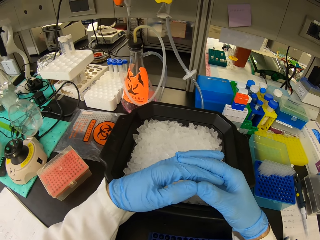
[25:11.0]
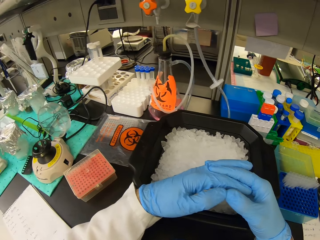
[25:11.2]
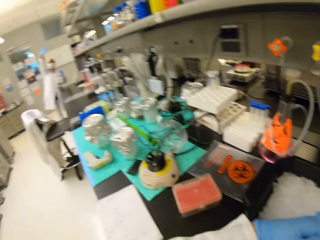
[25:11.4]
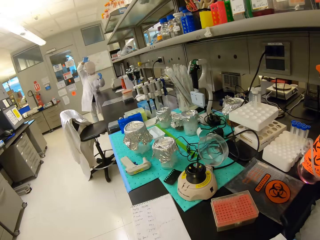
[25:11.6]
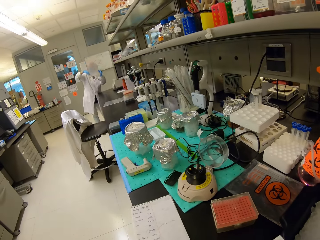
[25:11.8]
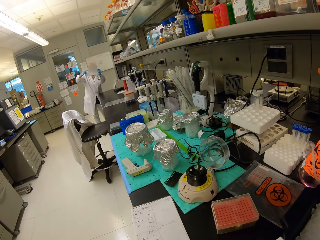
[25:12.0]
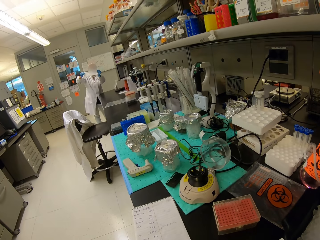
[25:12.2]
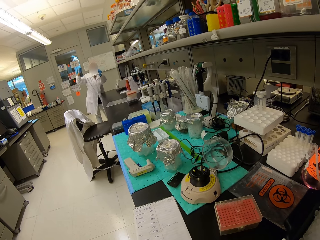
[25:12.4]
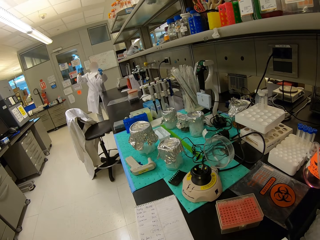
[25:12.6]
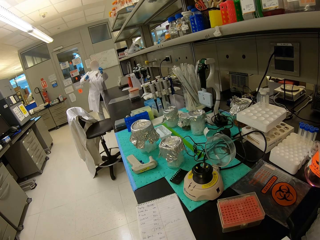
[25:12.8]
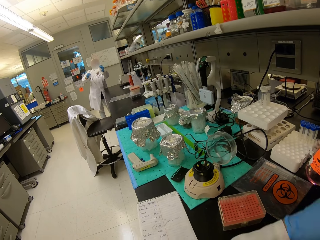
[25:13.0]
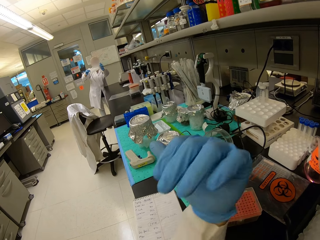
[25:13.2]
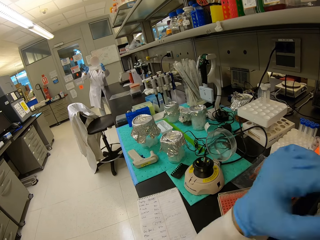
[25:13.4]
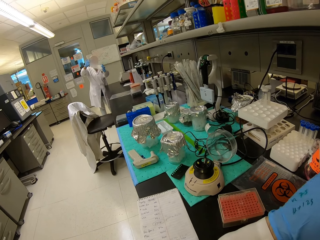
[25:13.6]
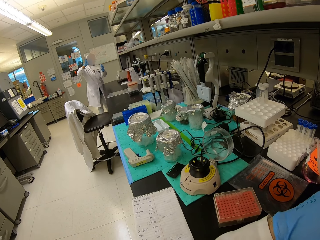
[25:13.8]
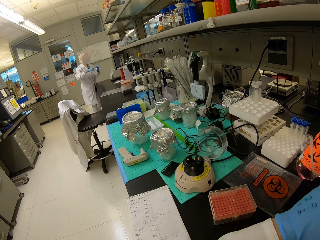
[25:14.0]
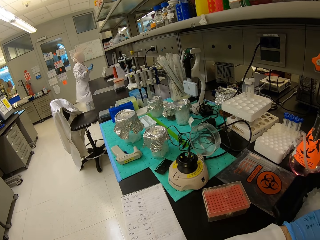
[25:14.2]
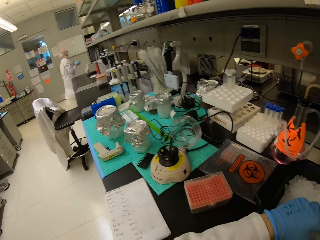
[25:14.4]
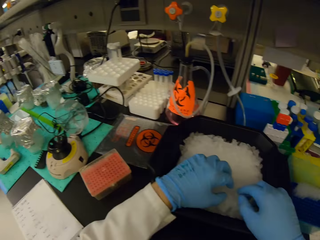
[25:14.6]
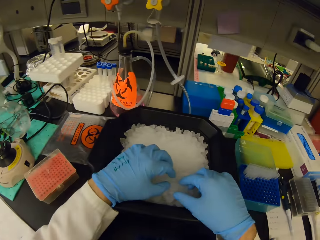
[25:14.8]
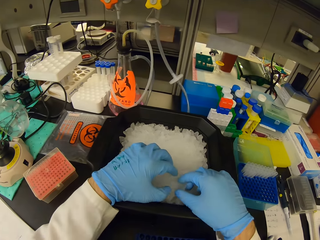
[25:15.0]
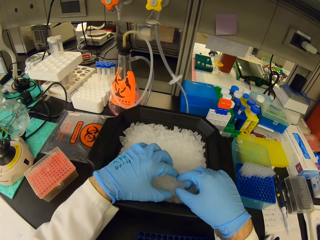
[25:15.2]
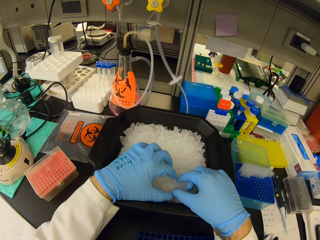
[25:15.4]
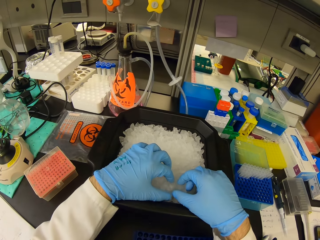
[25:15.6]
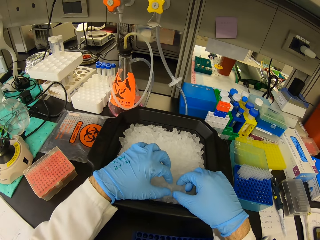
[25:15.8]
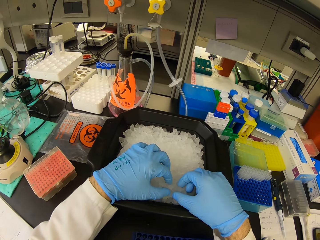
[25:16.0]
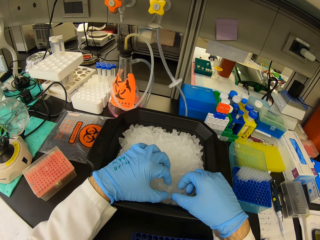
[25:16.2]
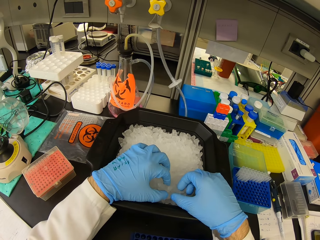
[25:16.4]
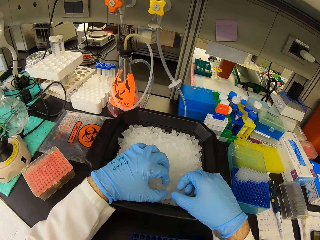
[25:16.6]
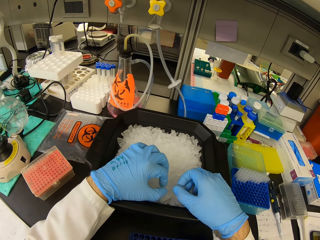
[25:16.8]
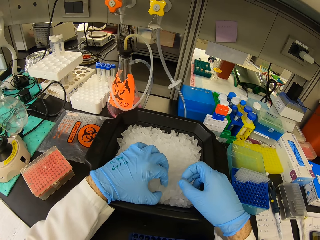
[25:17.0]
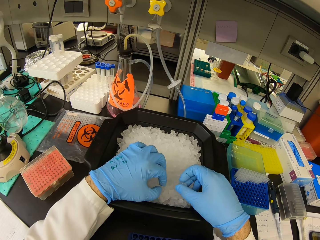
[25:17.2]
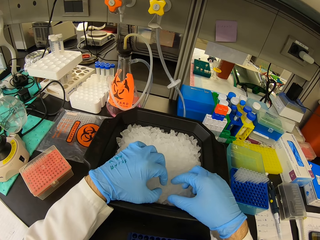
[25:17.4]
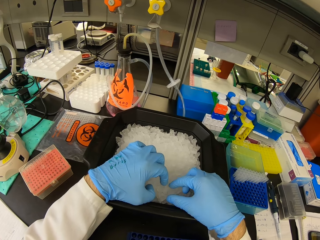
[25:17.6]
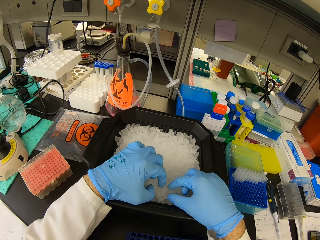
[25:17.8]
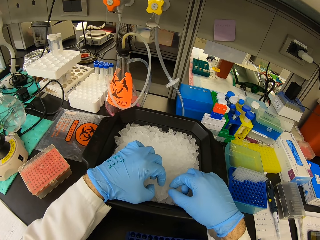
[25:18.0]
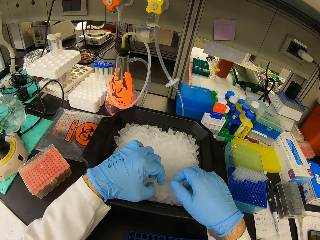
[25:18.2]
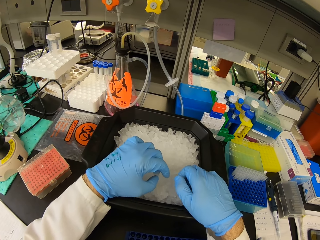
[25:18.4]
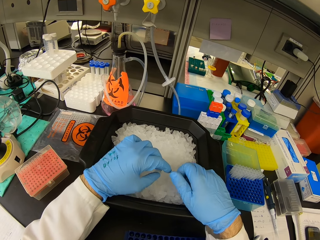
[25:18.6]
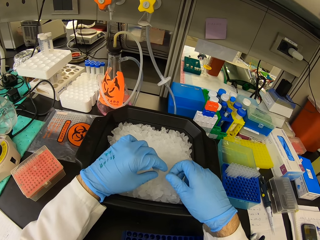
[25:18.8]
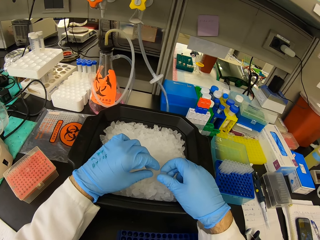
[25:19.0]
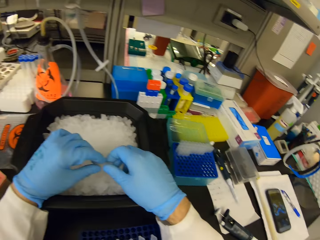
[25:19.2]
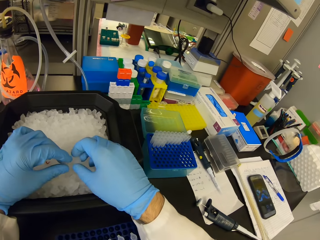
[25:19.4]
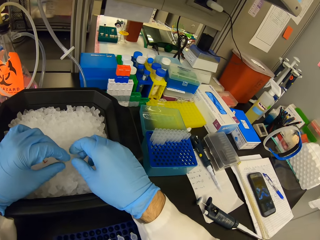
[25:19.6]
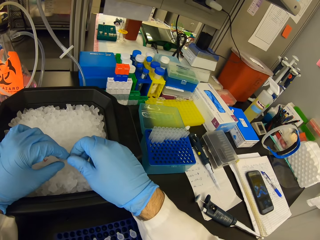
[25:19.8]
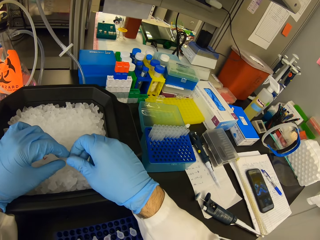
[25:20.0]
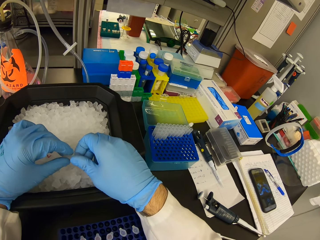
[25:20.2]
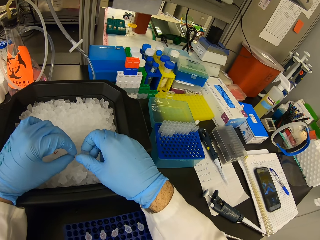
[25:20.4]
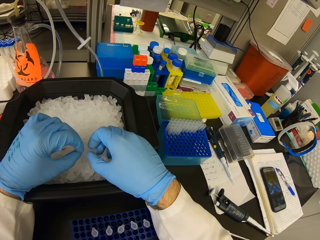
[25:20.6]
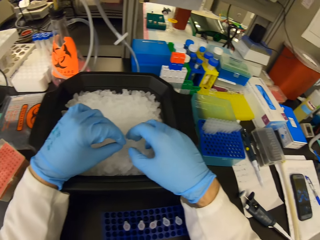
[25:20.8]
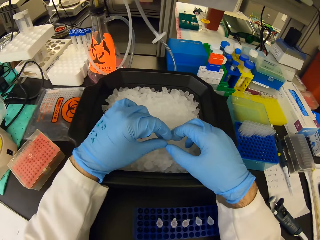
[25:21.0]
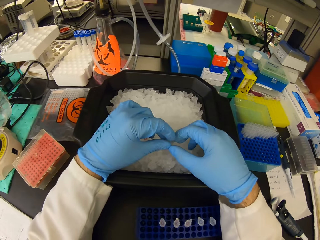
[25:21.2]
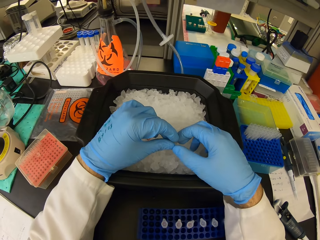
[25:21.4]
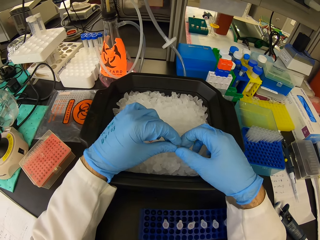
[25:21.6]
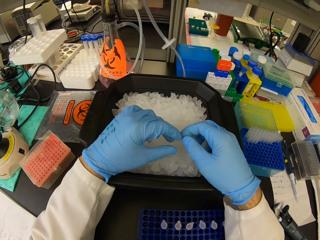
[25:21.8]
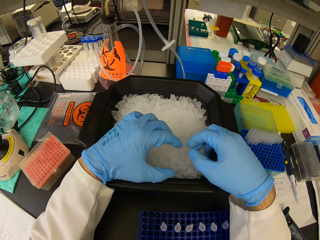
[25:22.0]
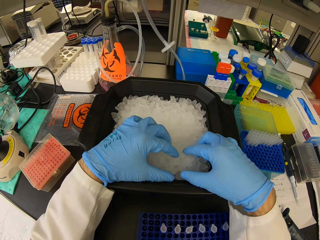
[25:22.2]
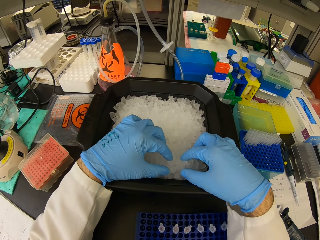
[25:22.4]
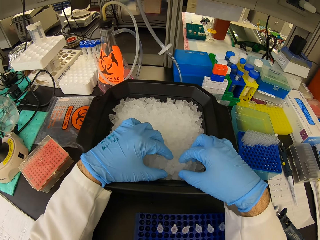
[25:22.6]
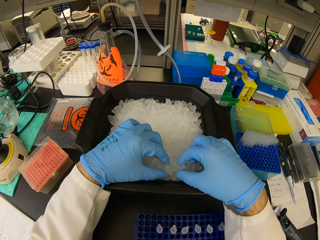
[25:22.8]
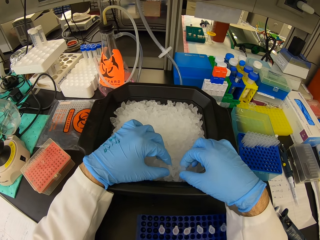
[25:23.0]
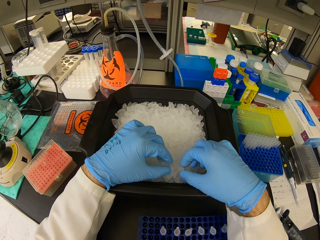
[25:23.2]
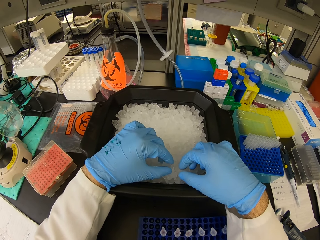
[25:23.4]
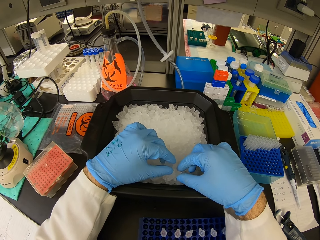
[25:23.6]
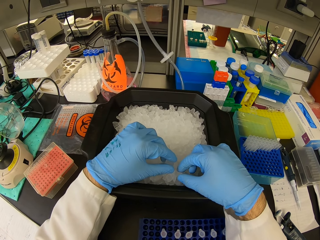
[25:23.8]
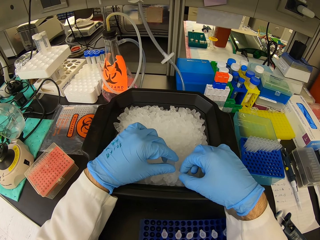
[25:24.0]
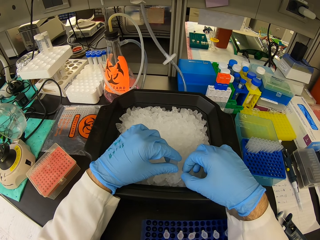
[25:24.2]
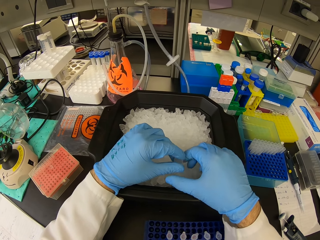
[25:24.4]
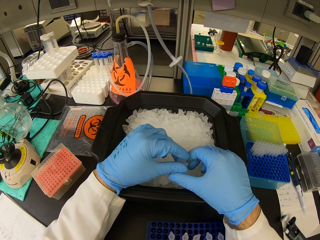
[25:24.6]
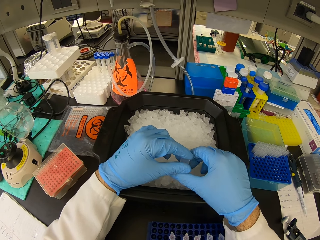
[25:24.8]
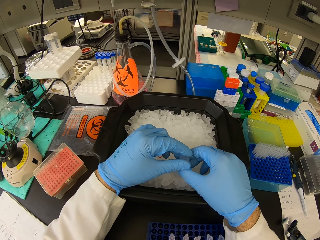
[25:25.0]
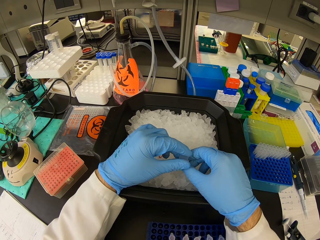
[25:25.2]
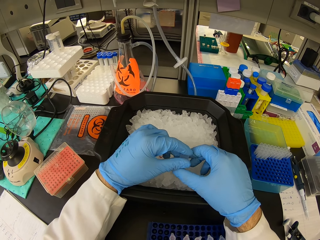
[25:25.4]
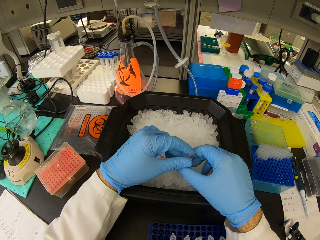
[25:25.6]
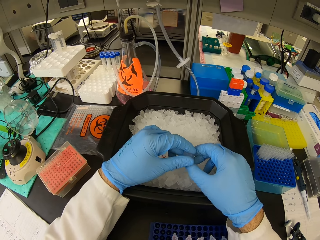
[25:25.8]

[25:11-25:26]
The camera wearer looks around the laboratory. They move their hand. They play with ice cubes. They break the ice cubes.

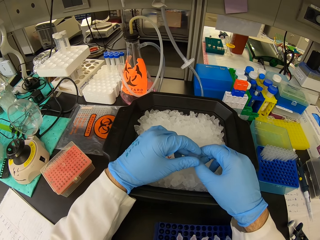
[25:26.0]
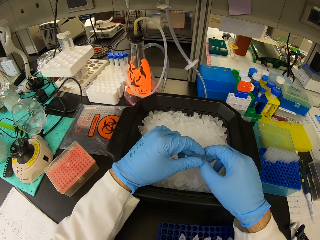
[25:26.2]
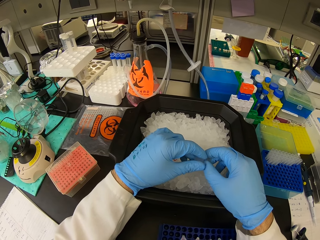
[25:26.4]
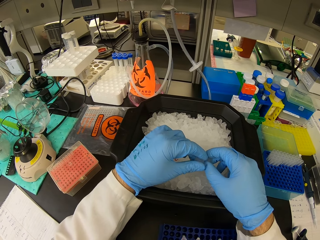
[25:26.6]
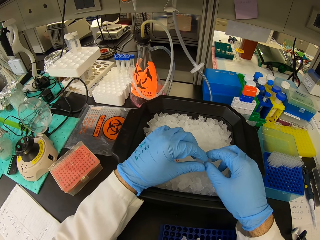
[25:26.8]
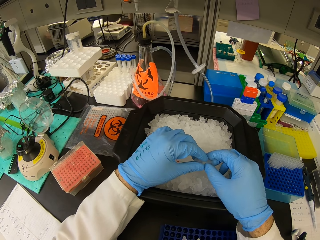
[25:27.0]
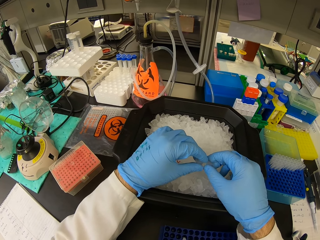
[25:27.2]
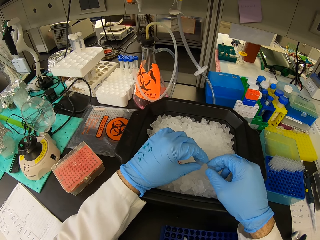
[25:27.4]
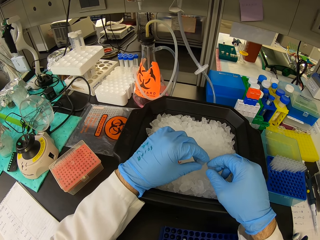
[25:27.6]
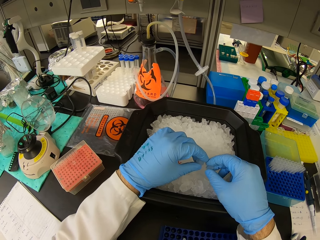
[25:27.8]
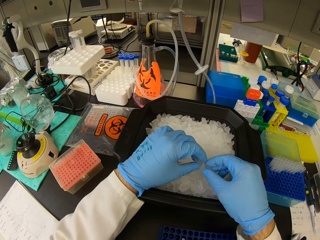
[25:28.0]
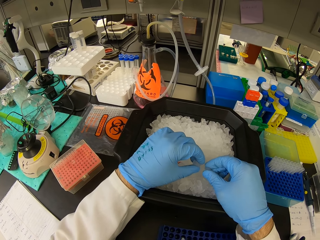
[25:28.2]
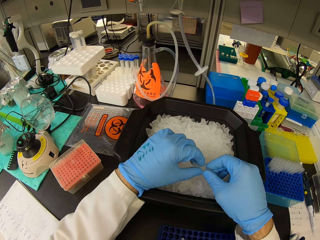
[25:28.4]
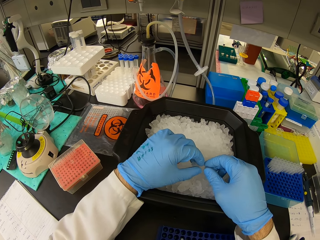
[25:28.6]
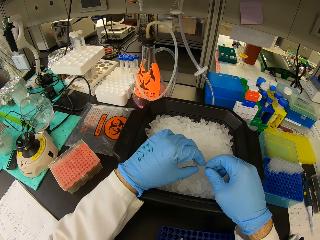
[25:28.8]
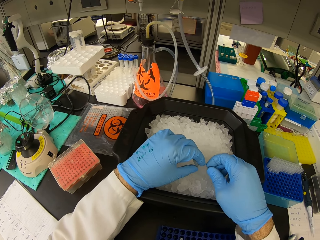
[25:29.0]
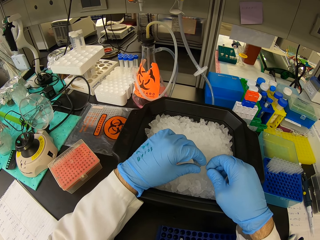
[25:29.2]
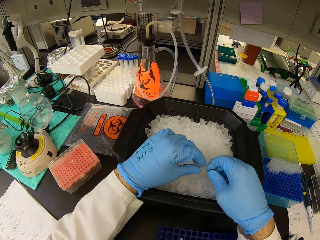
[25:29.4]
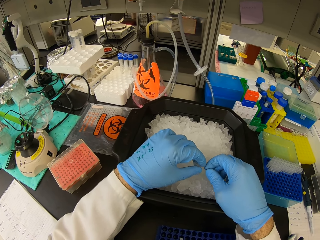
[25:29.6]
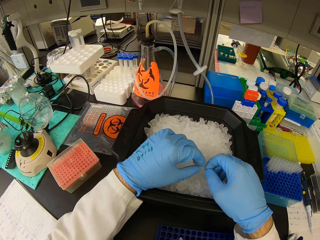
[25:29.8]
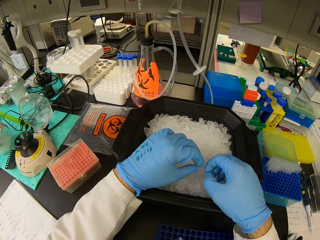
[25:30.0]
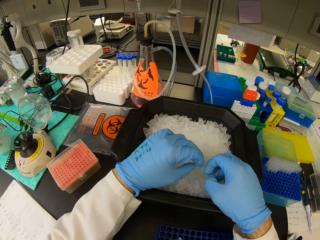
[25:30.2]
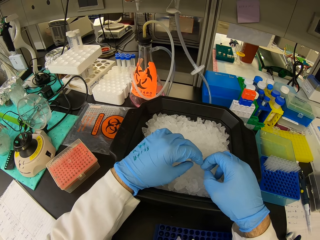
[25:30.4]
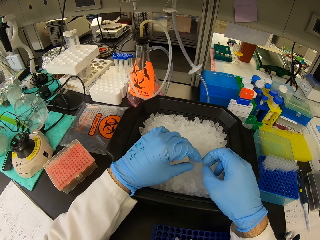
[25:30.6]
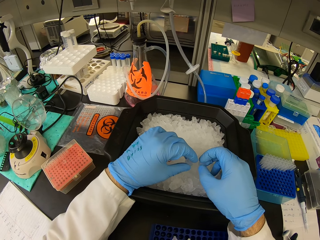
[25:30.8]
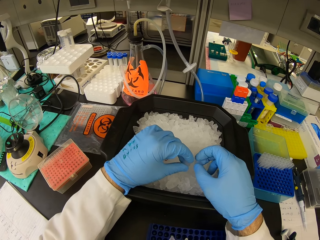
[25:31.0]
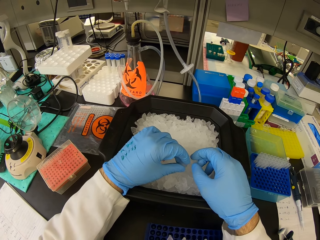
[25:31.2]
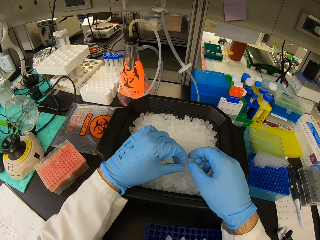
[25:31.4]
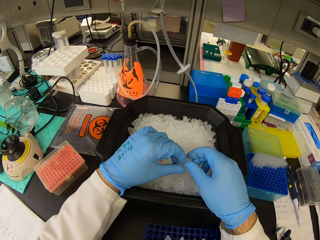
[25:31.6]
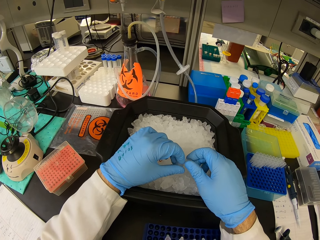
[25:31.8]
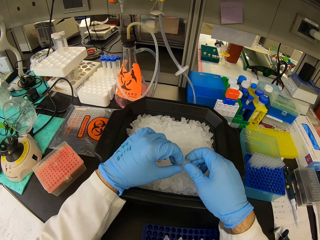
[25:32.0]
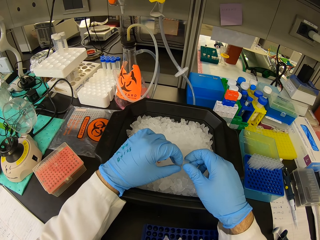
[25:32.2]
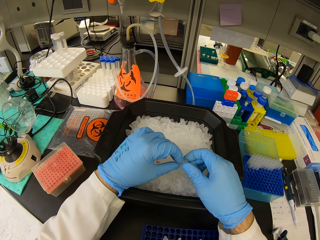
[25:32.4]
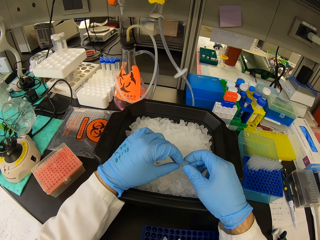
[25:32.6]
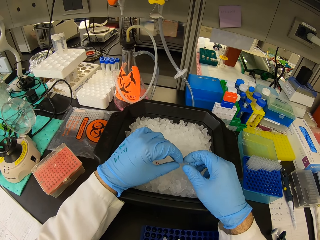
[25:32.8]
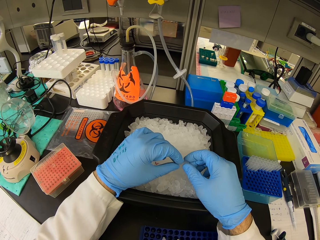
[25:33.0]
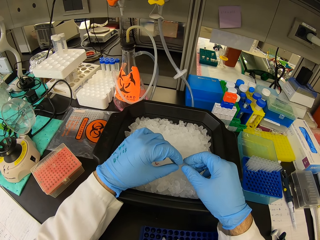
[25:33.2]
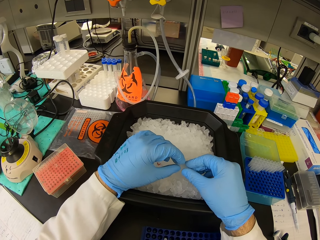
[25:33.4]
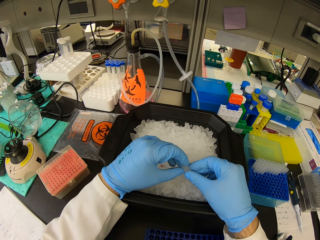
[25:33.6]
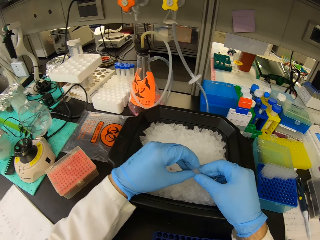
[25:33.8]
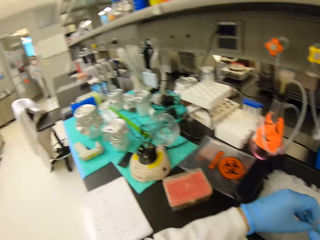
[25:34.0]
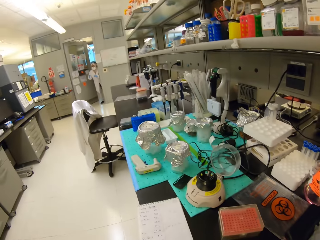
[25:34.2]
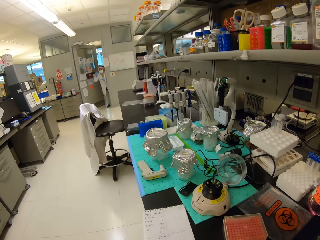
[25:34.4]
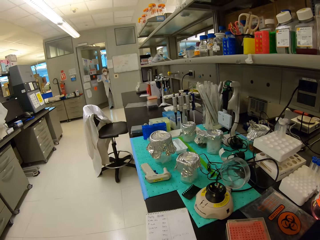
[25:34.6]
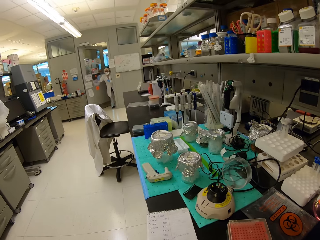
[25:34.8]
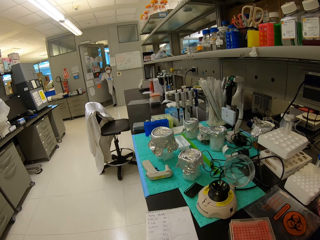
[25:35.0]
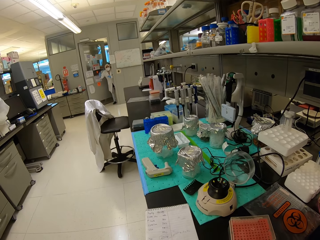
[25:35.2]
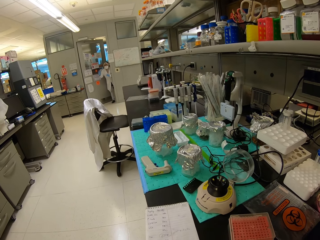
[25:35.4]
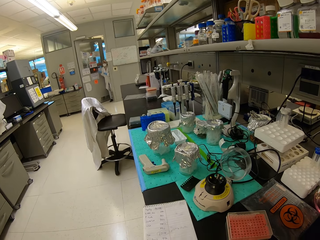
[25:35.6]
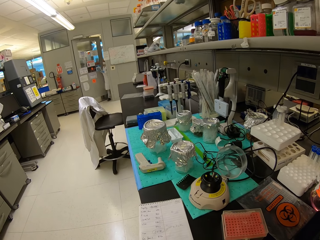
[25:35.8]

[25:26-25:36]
The camera wearer interacts with a lady. They look around the laboratory.
